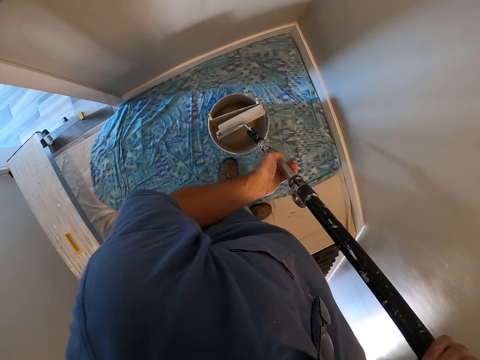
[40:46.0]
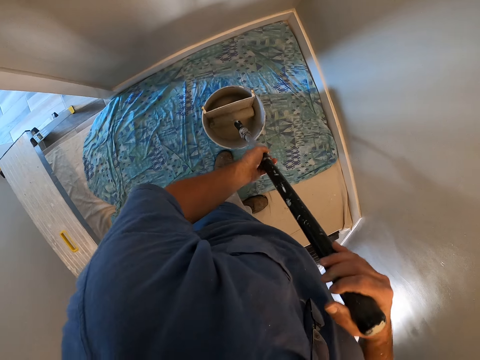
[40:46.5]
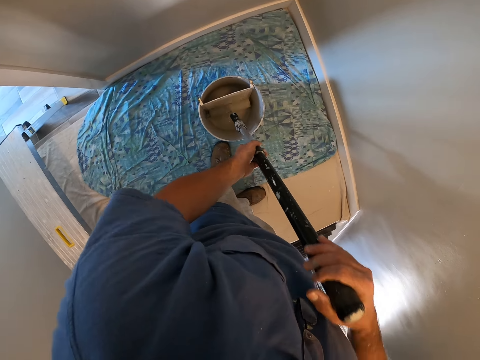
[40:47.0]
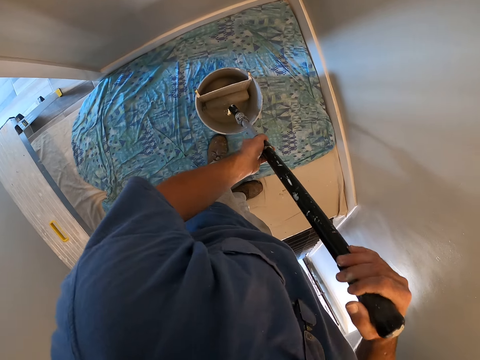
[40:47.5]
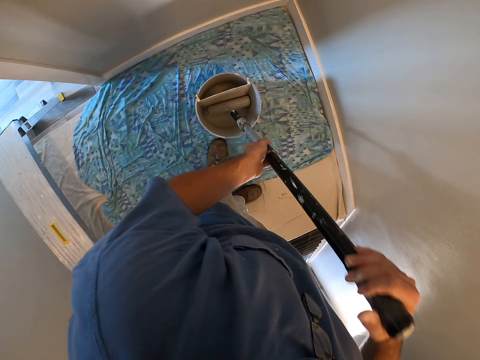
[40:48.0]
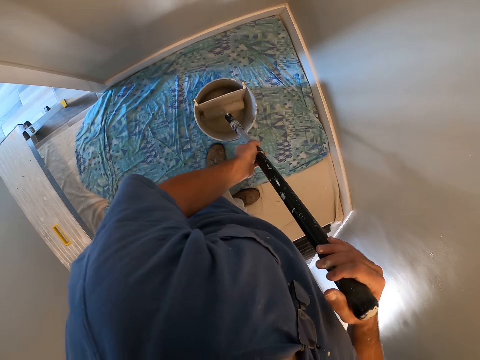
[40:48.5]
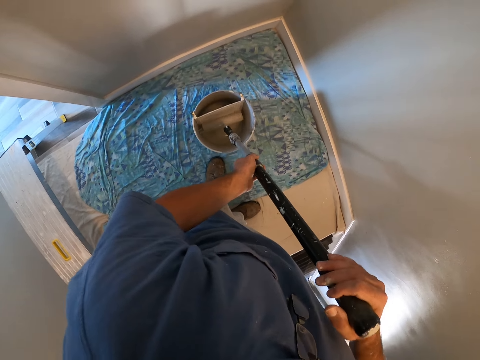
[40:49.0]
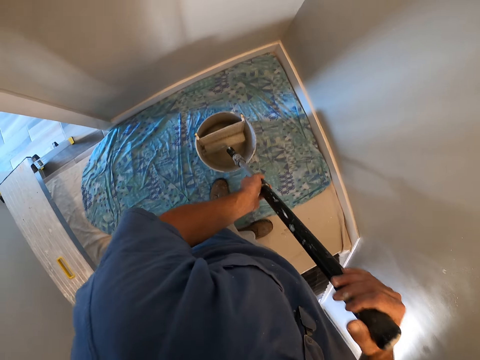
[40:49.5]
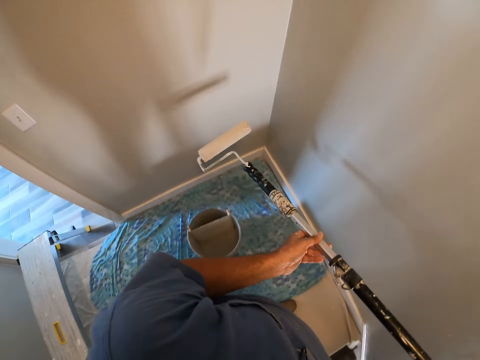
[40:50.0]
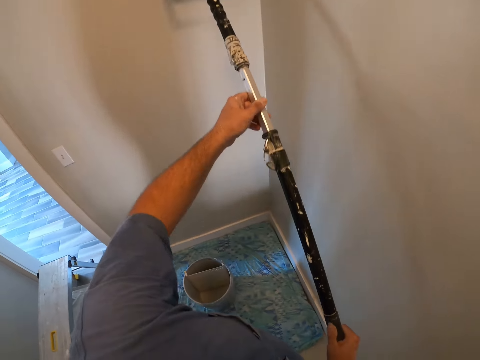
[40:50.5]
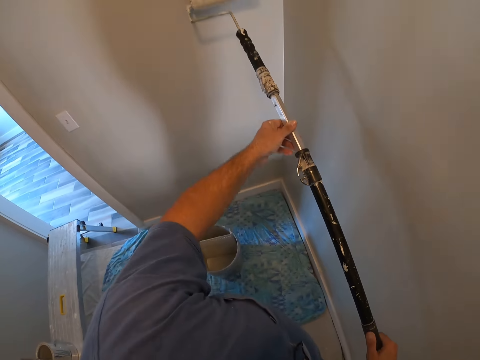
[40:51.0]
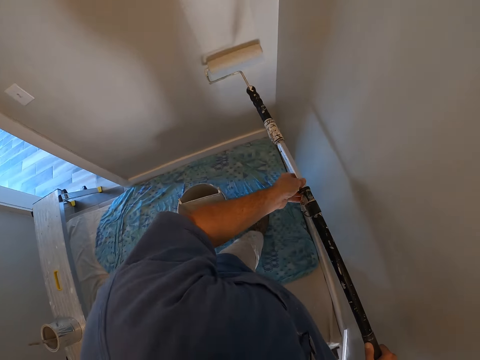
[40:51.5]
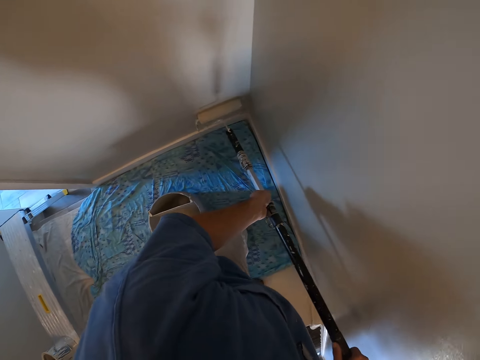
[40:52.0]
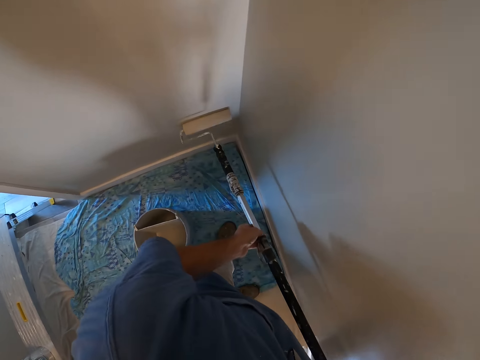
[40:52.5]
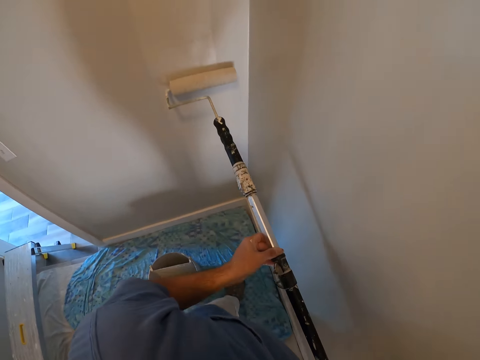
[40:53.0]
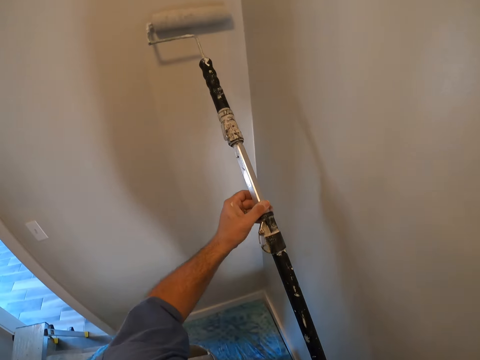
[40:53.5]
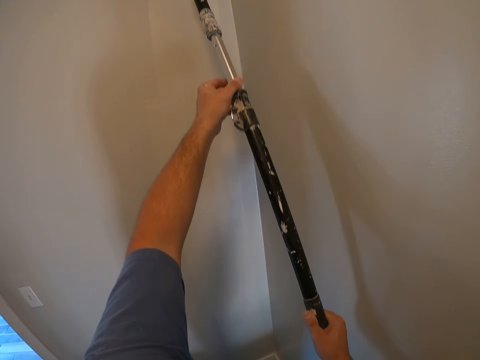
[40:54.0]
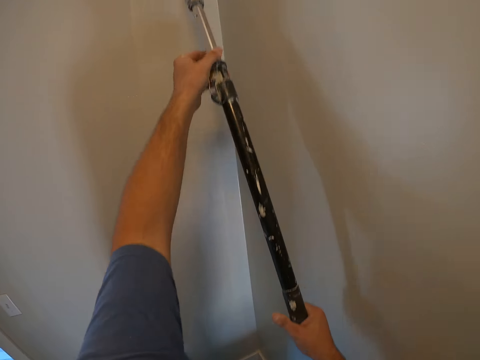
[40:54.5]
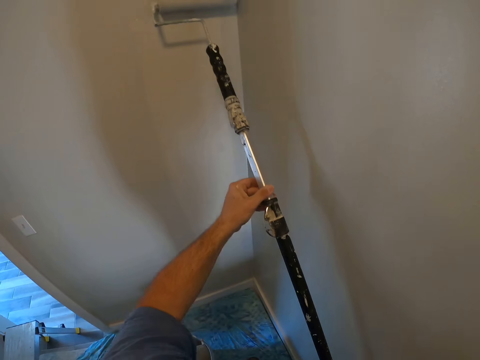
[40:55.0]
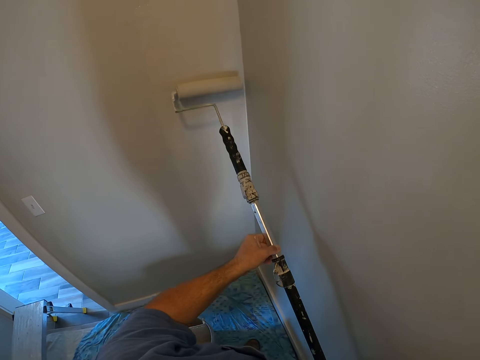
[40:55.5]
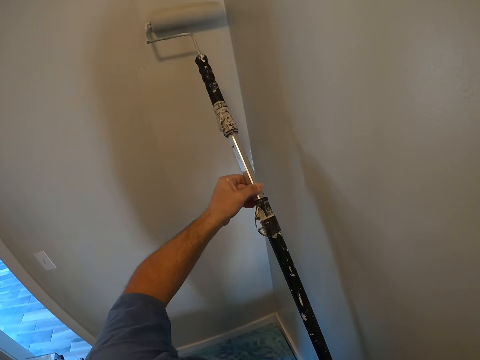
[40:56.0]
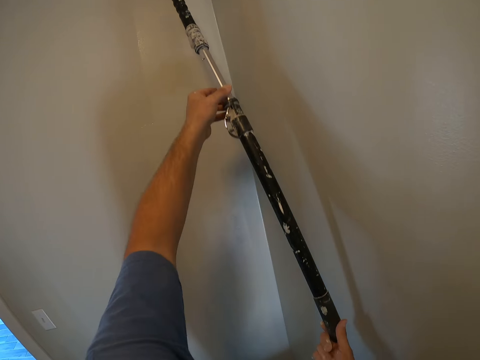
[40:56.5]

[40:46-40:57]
The camera wearer extends out the paint roller extension. They dip the paint roller in the container with paint and get paint from the paint container. They take out the paint roller from the container with paint. They paint the wall with the paint roller.

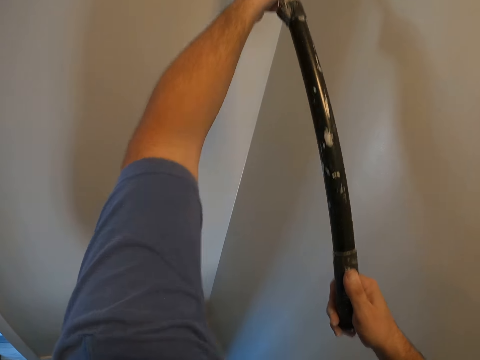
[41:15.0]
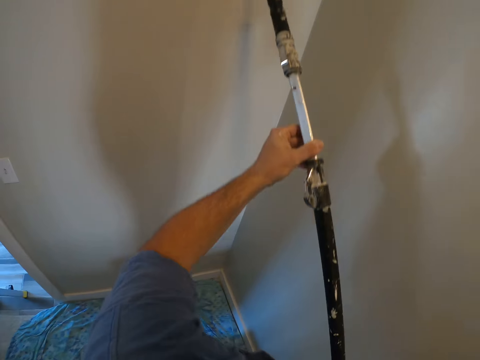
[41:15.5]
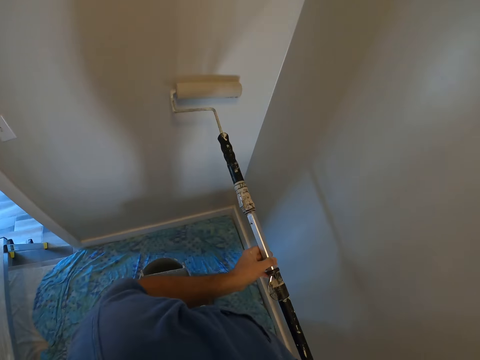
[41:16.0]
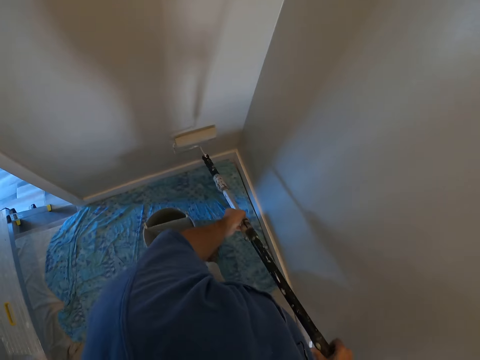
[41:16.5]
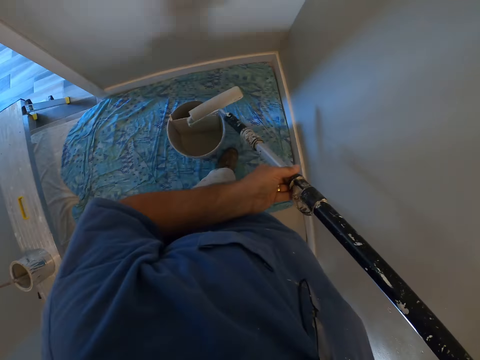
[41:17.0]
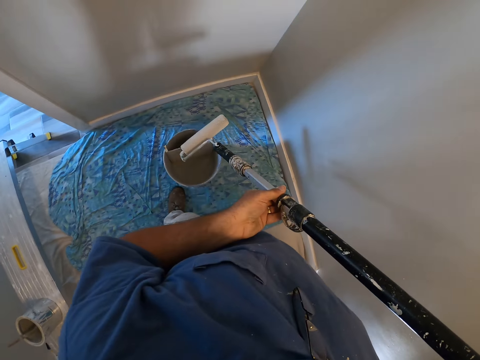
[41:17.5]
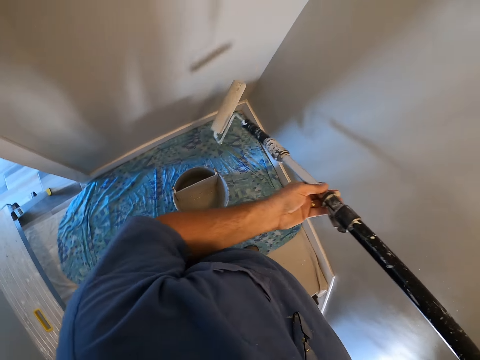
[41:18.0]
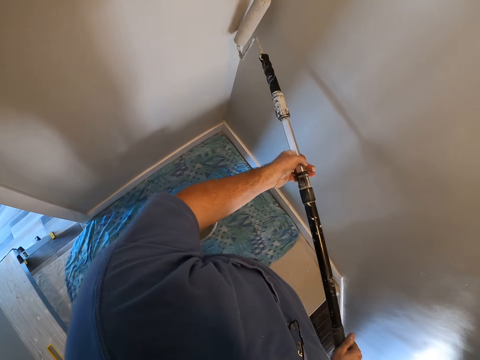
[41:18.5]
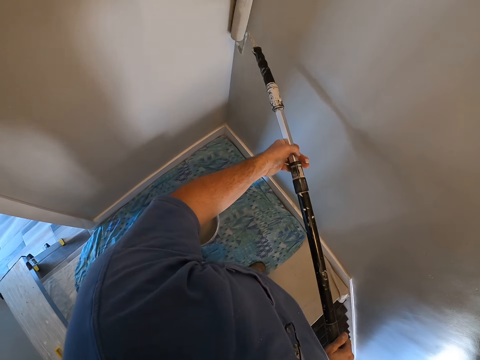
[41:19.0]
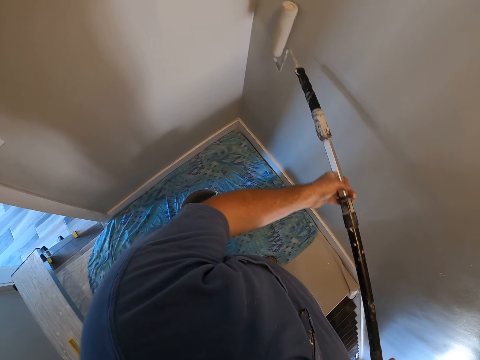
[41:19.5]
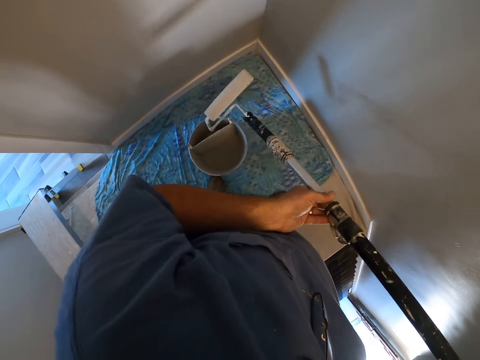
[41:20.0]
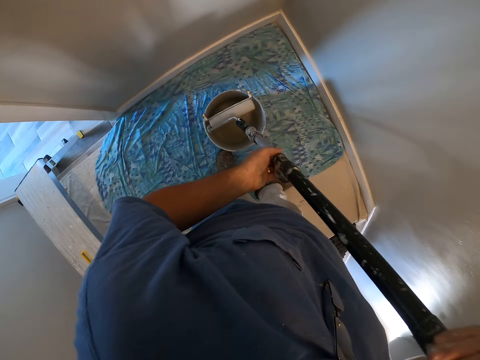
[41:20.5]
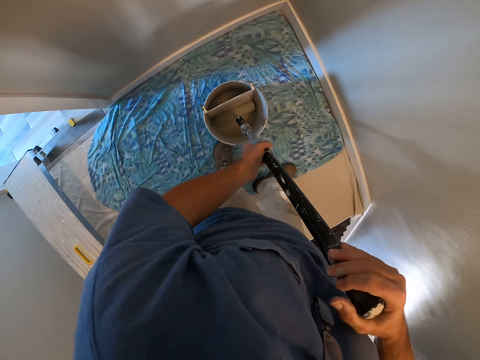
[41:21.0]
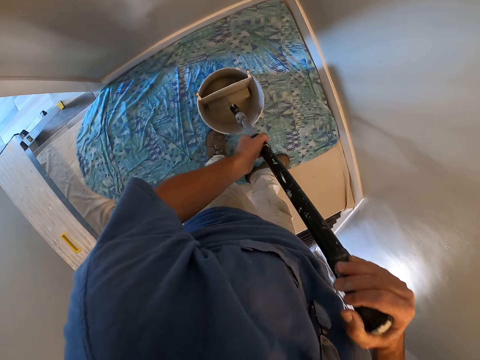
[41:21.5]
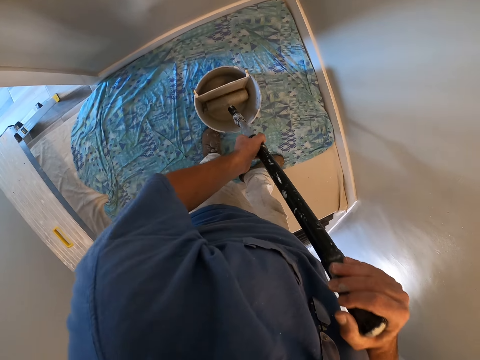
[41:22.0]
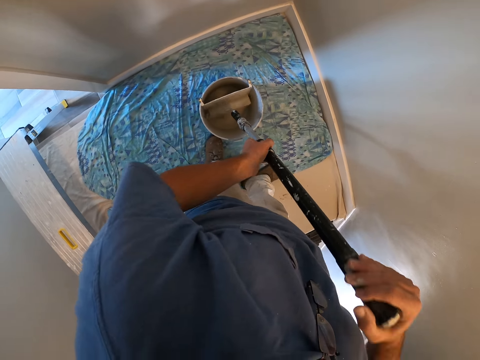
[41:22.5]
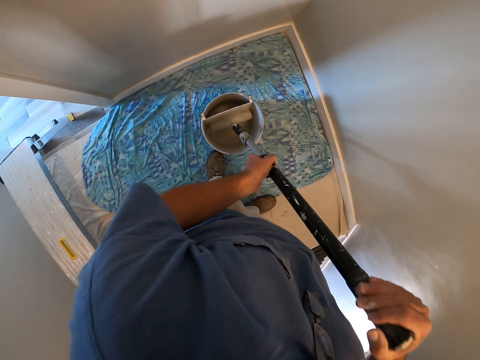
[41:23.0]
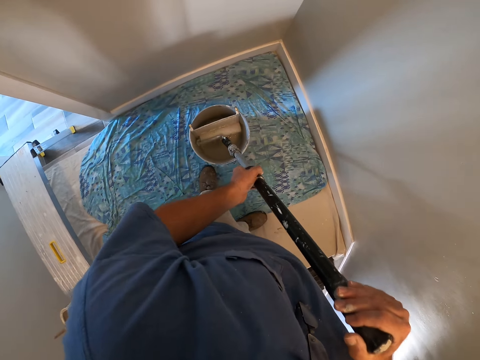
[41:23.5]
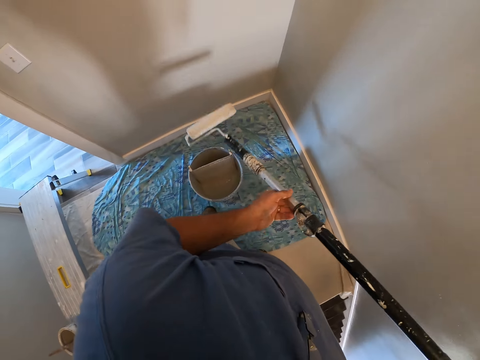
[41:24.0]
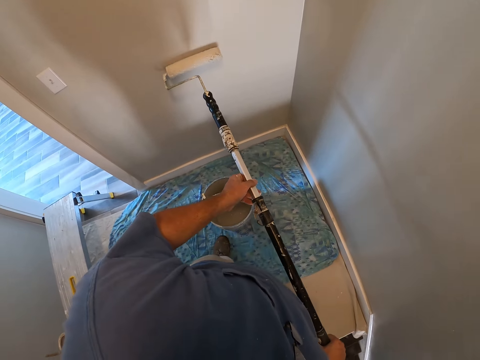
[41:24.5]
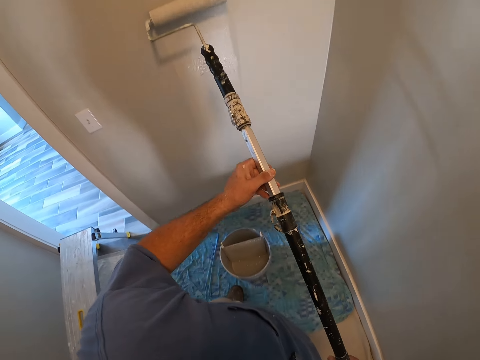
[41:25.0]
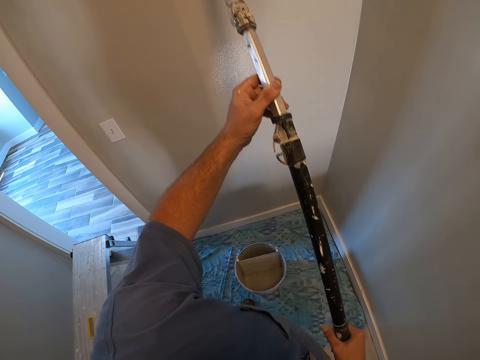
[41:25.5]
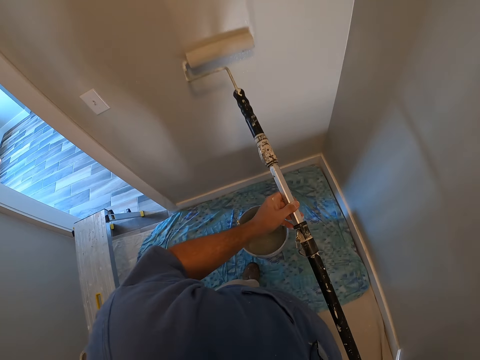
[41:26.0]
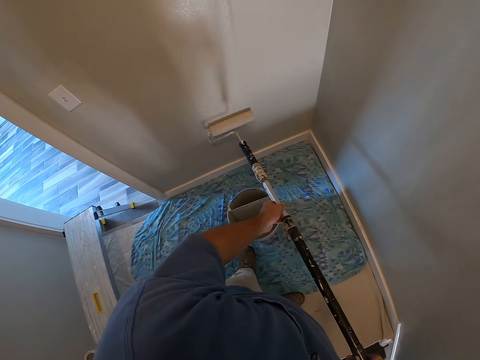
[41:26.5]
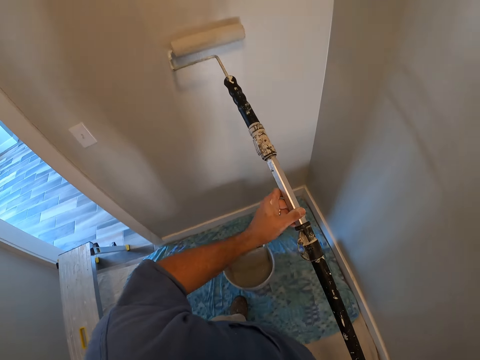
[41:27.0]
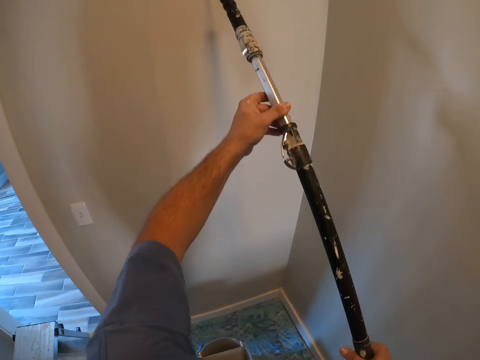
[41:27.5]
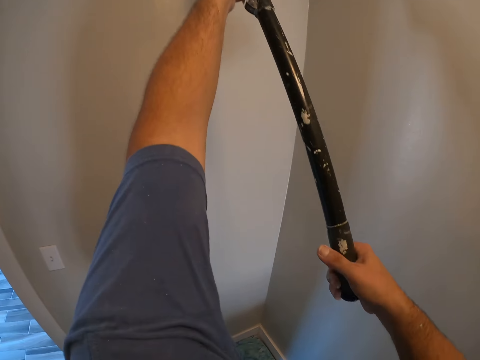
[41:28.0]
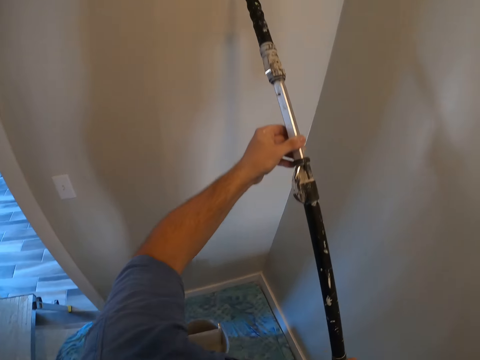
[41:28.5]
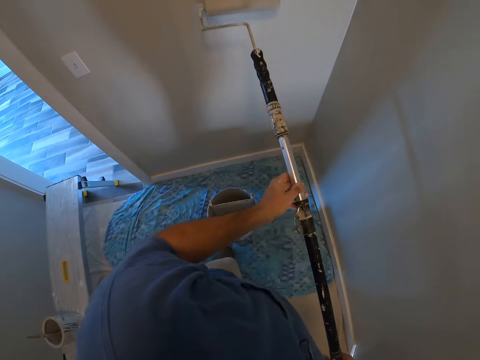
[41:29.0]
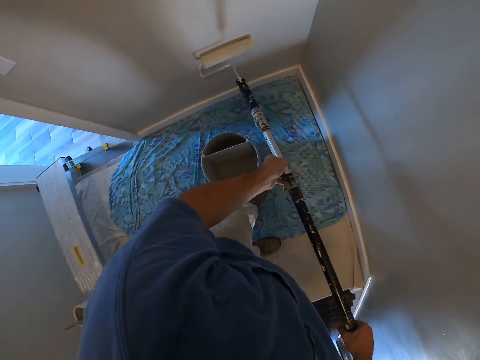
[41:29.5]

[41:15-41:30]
The camera wearer stops painting the wall. They paint the wall with the paint roller. They stop painting the wall. They dip the paint roller in the container with paint and get more paint from the container. They take out the paint roller from the container with paint. They paint the wall of the room with the paint roller.
